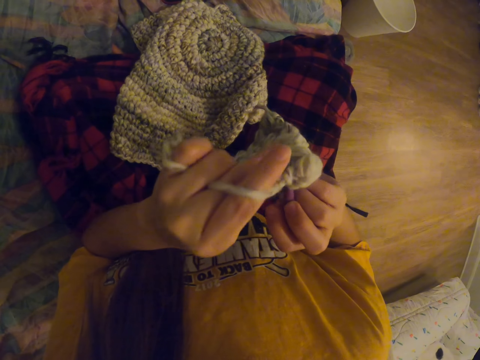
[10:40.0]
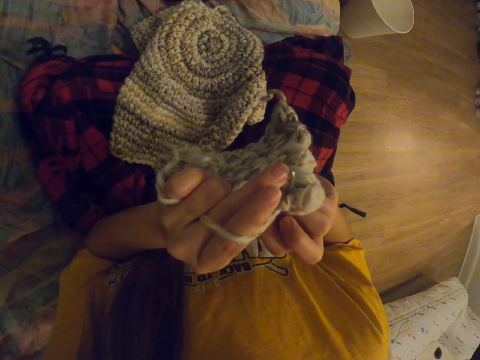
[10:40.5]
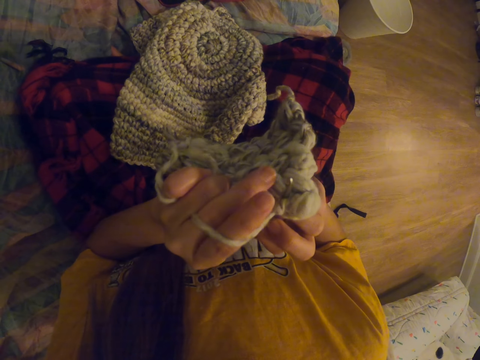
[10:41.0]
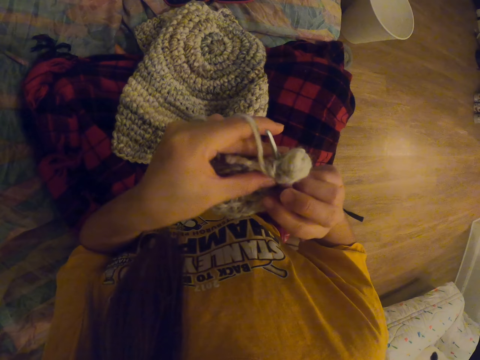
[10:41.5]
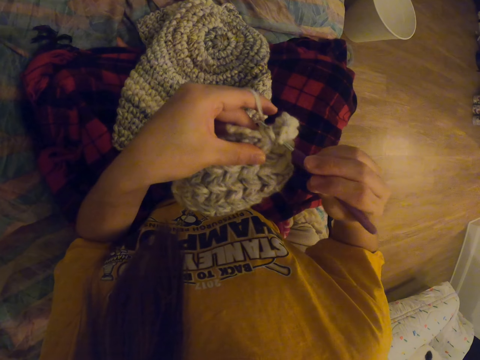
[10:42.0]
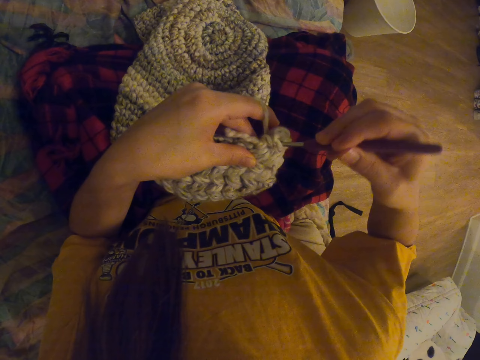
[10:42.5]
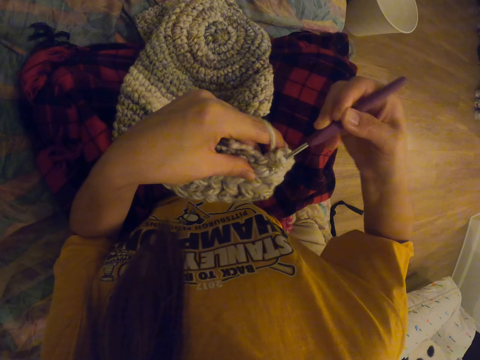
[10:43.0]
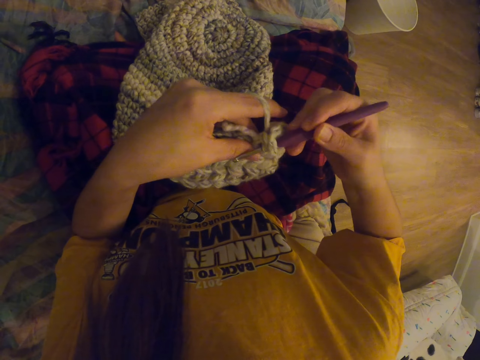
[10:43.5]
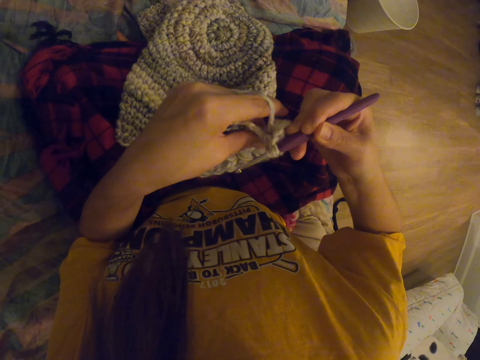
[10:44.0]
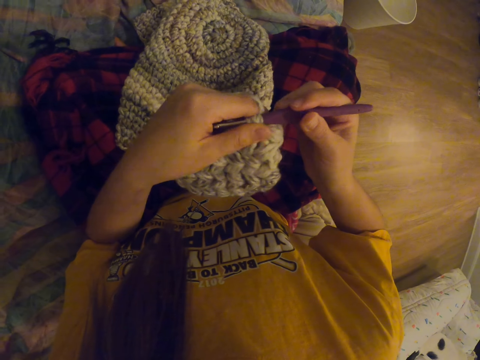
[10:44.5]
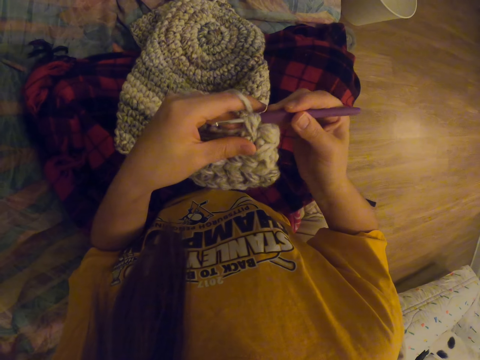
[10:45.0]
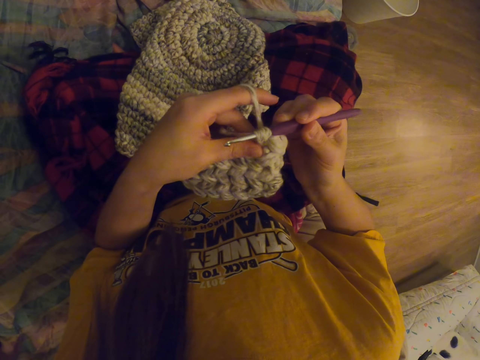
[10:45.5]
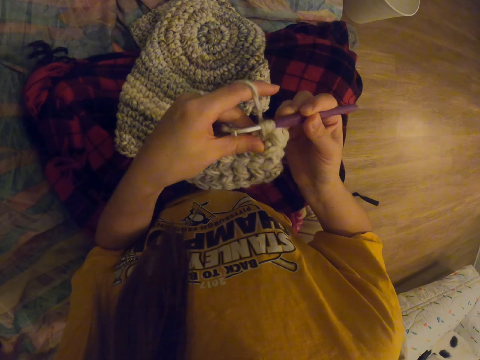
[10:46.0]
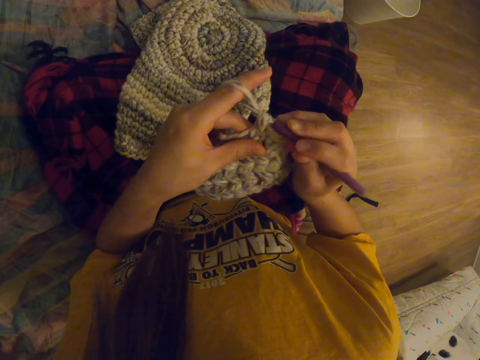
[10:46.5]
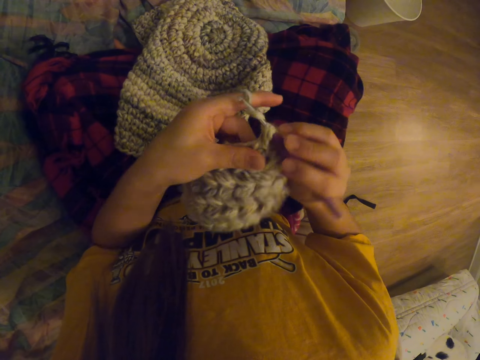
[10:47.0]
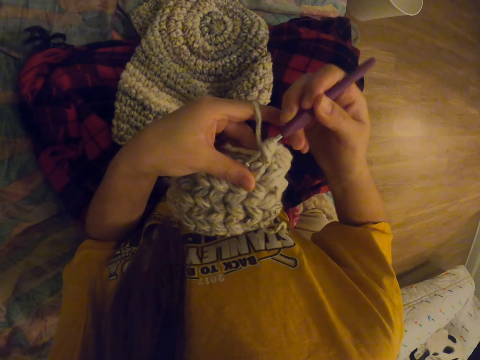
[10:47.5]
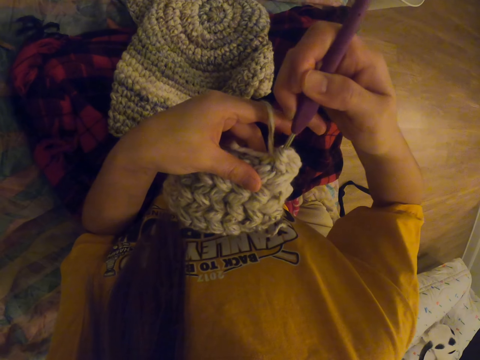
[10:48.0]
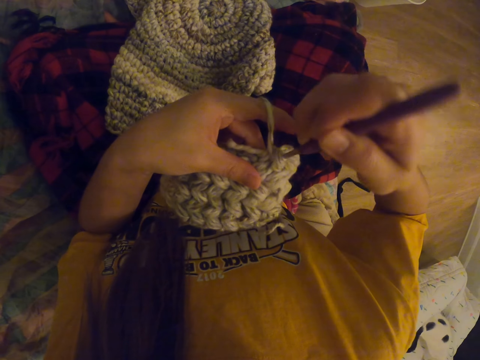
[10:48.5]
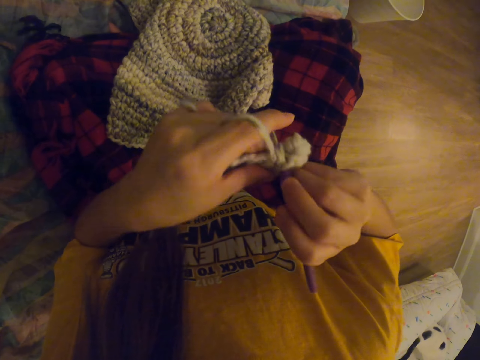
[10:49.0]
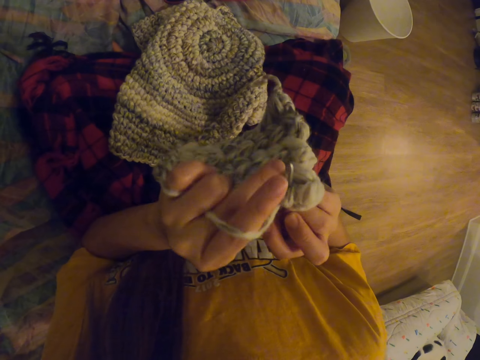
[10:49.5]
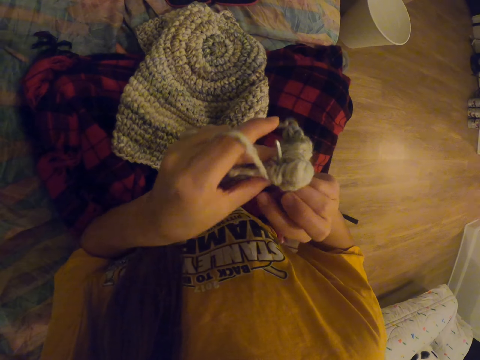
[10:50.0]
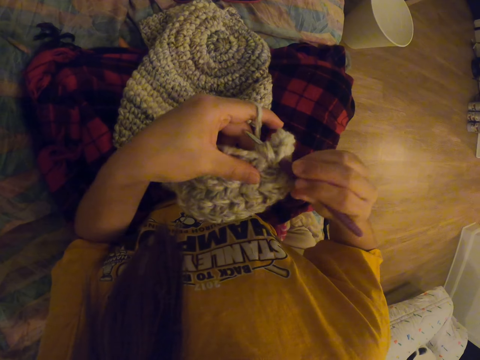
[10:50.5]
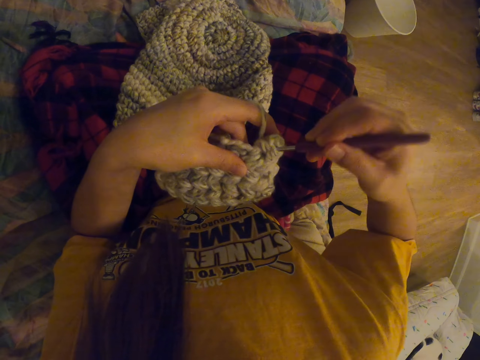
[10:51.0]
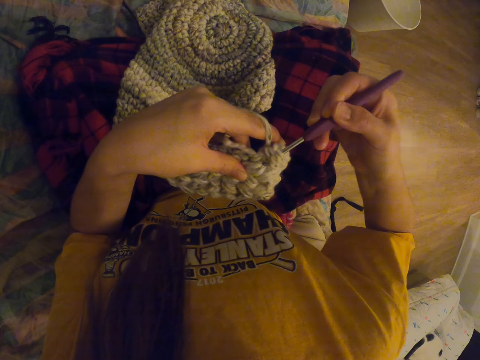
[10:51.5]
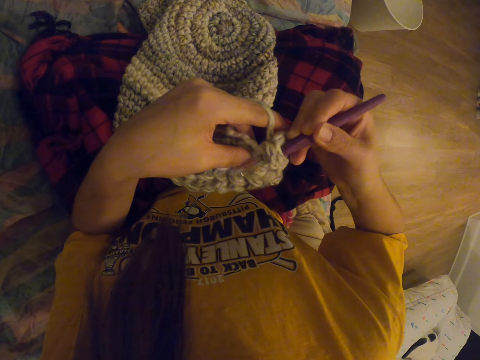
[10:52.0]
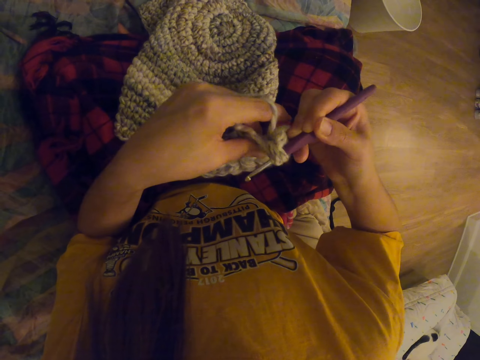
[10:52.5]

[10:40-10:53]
The camera wearer tightens thread on the fabric. They crochet the fabric.

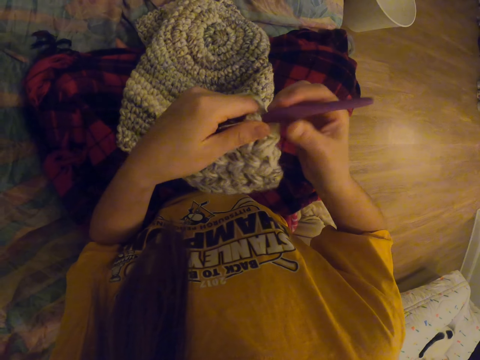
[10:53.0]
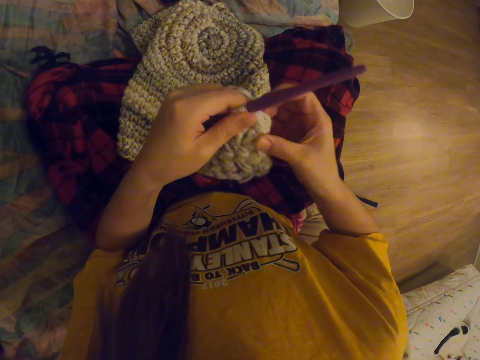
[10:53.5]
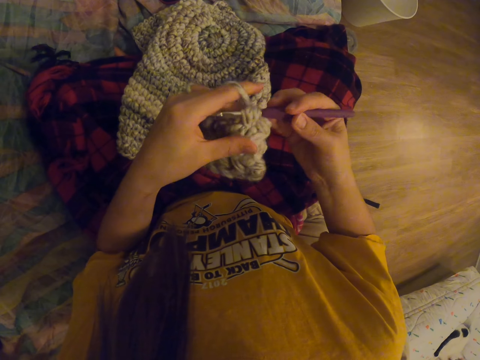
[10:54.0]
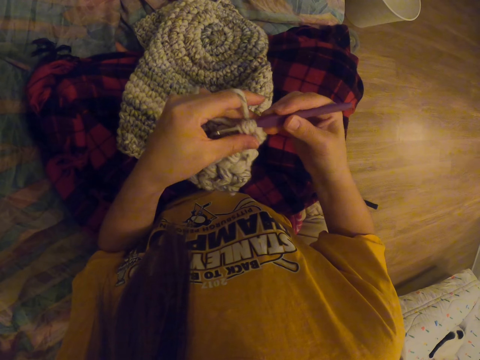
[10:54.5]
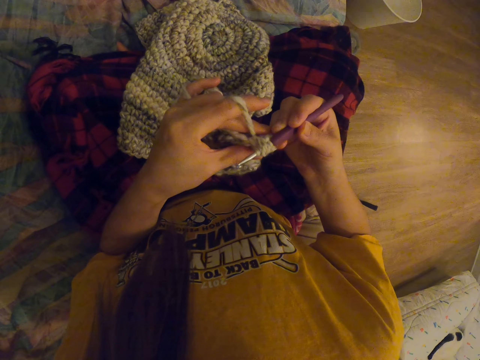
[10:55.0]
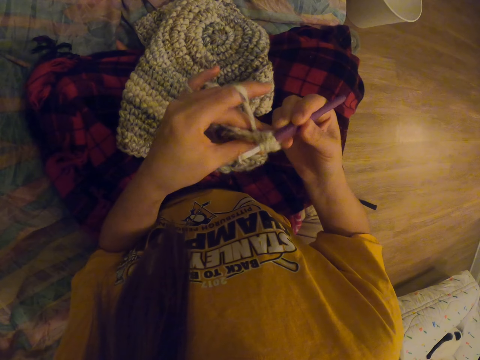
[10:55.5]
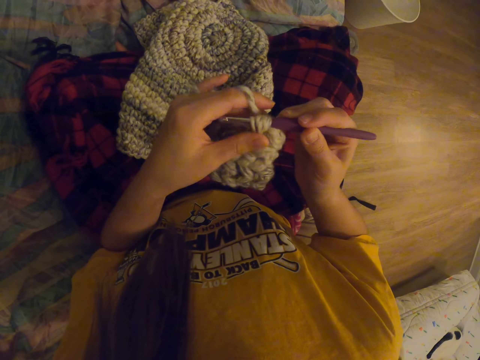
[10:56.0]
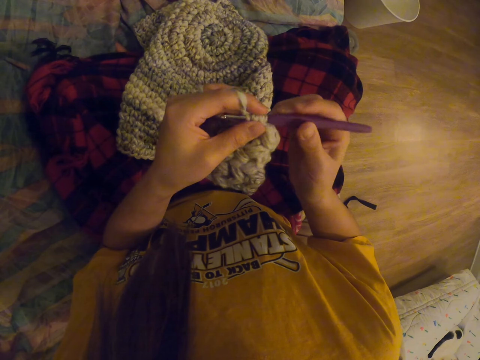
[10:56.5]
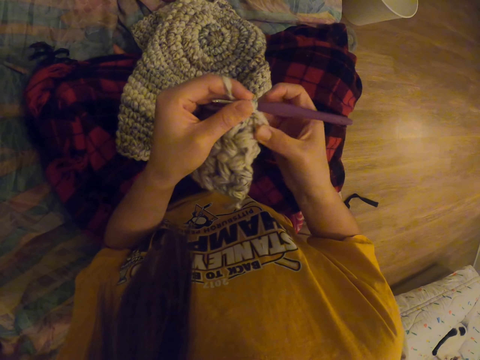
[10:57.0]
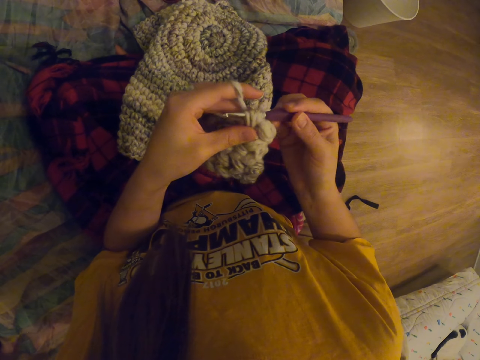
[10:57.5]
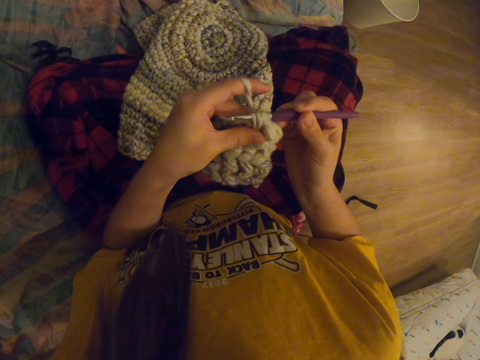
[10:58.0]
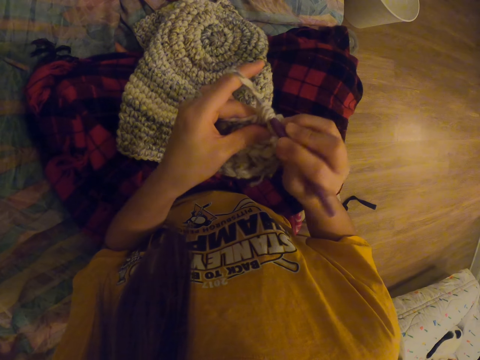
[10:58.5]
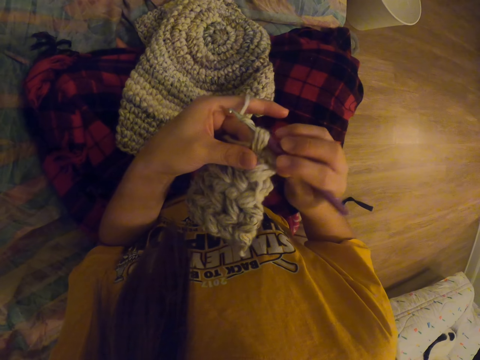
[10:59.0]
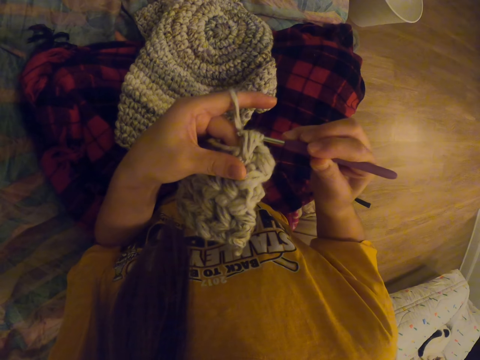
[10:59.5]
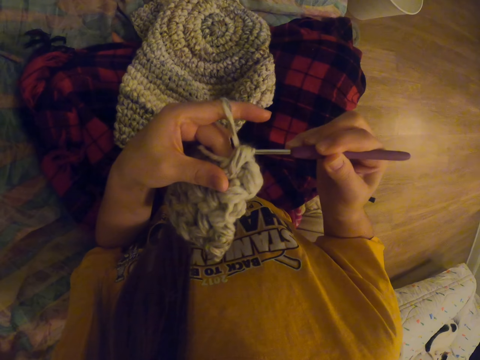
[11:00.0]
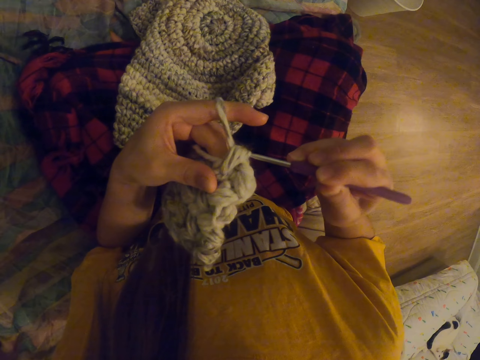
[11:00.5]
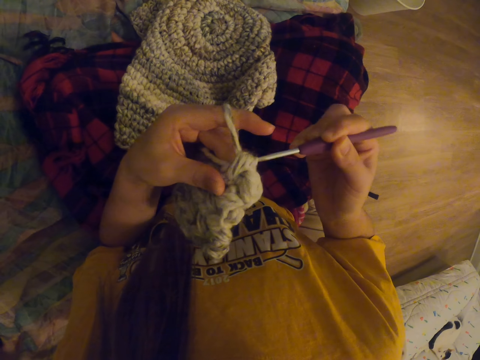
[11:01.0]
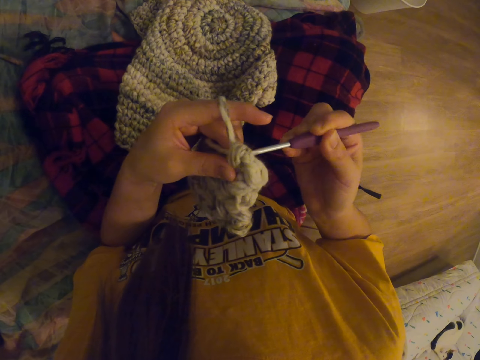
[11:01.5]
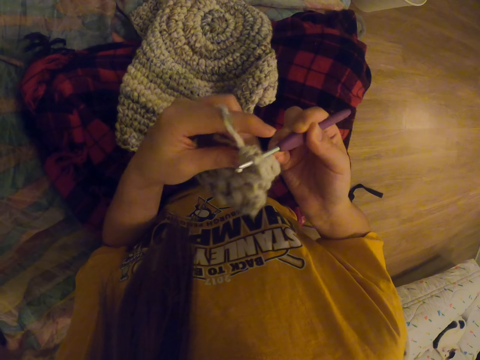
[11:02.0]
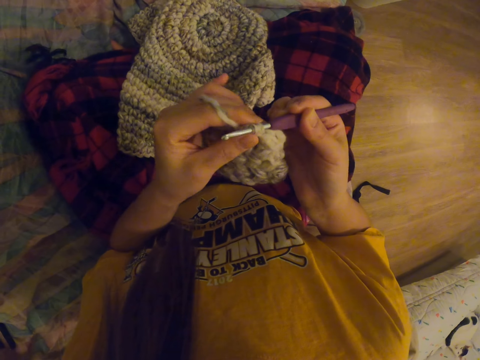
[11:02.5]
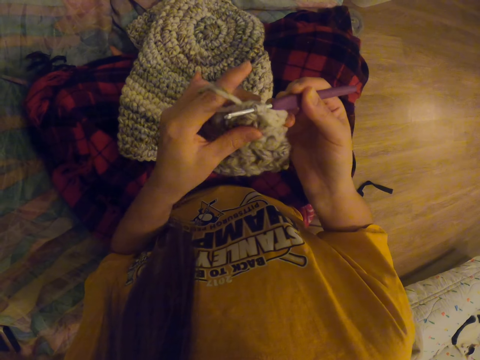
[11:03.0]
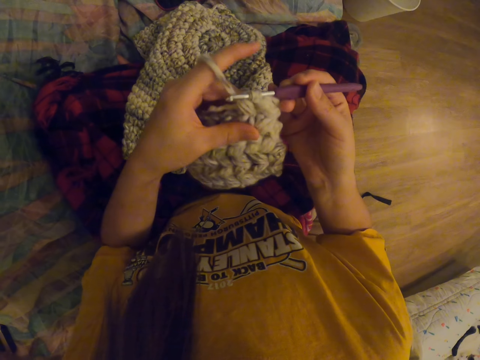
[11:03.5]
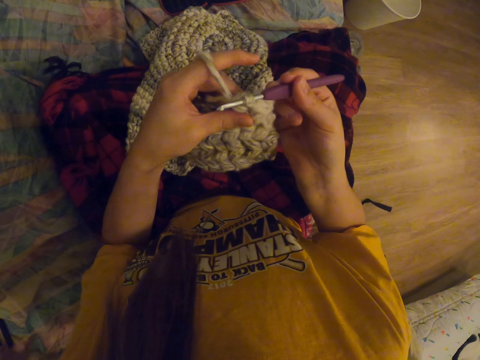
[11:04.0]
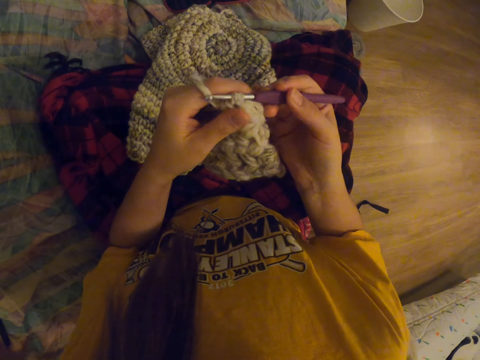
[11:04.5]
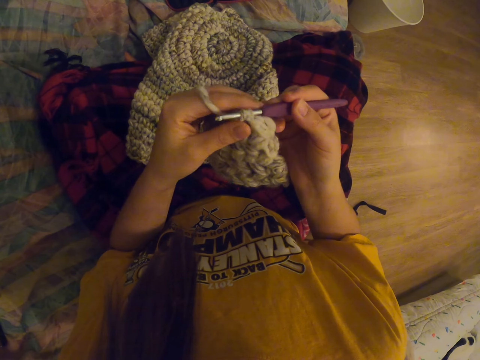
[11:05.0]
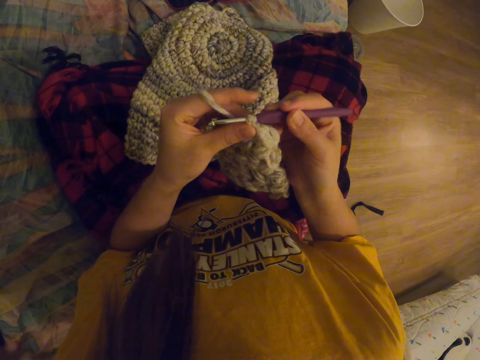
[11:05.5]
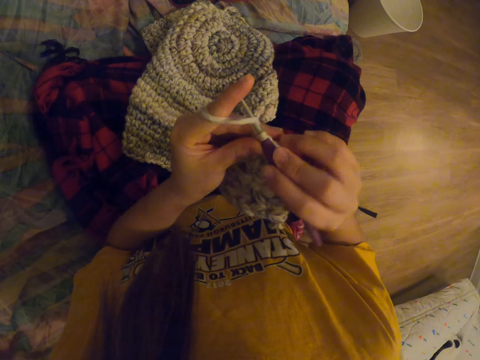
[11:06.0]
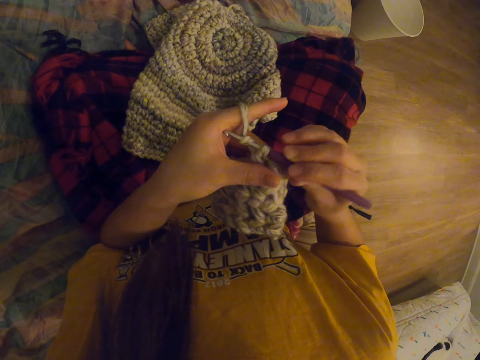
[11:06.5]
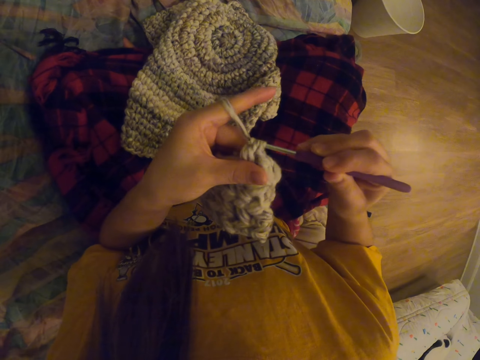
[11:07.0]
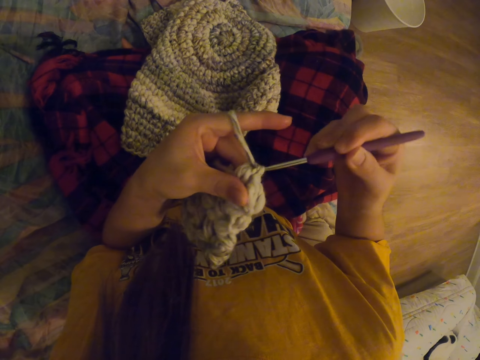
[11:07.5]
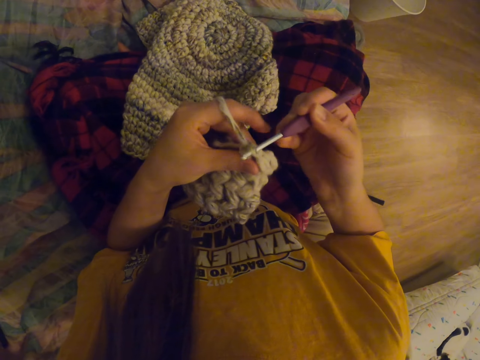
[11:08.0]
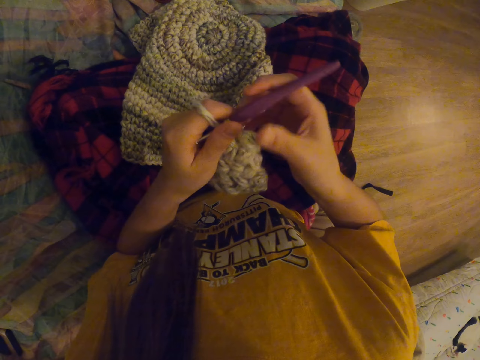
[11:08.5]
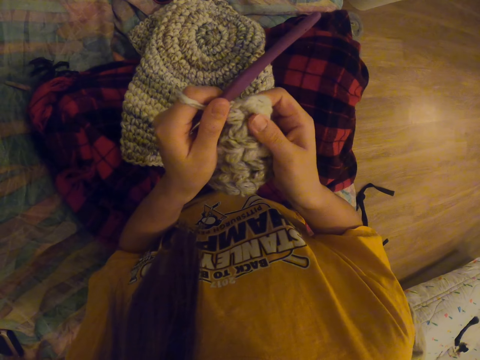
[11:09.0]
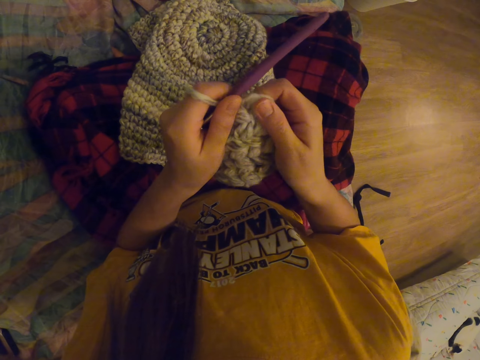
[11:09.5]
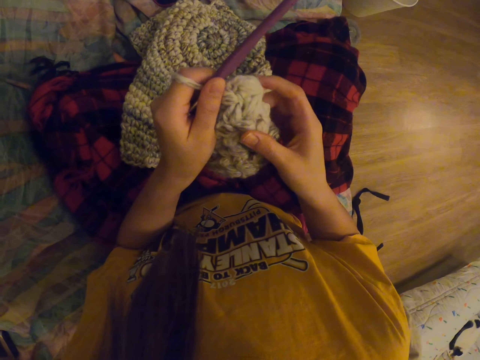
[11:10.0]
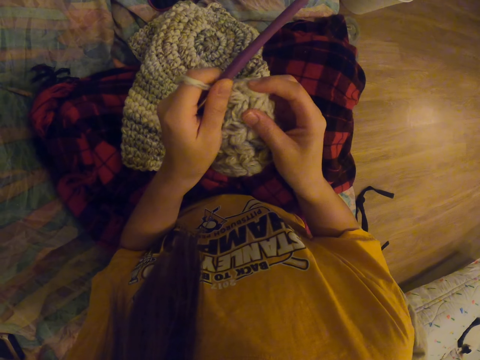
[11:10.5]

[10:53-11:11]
The camera wearer tightens thread on fabric. They crochet the fabric. They tighten thread on the crochet. They crochet the fabric. They straighten the fabric. They feel the knit garment.
